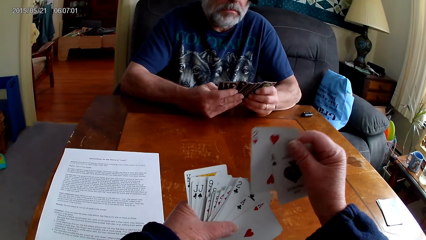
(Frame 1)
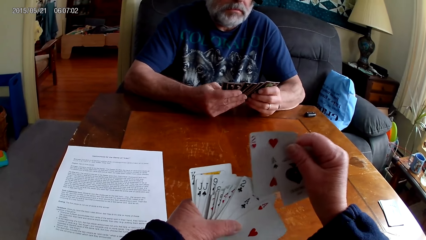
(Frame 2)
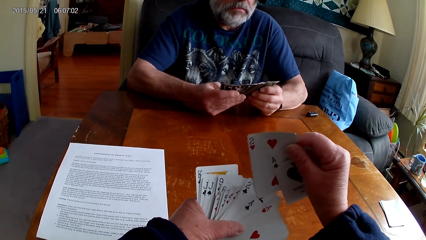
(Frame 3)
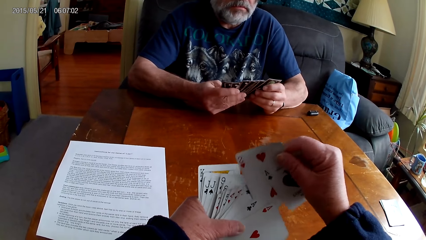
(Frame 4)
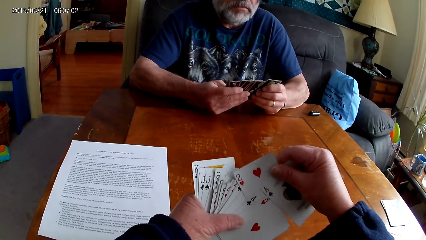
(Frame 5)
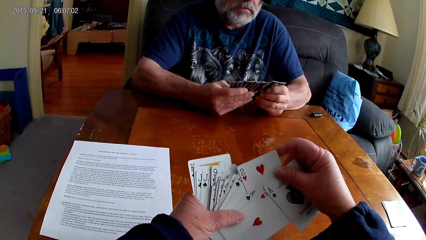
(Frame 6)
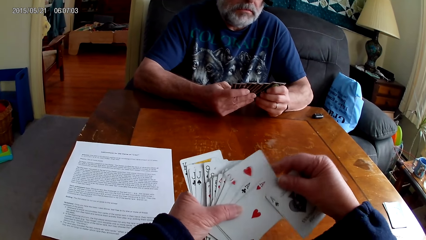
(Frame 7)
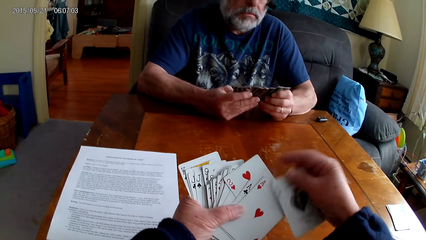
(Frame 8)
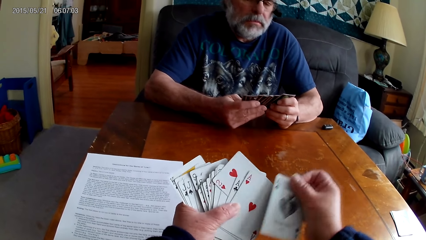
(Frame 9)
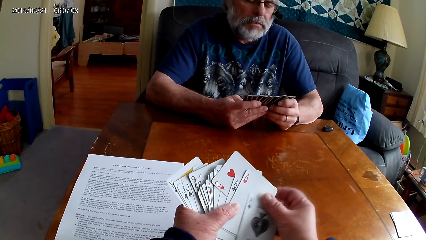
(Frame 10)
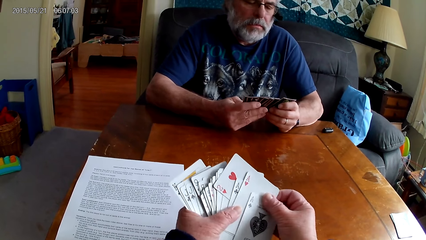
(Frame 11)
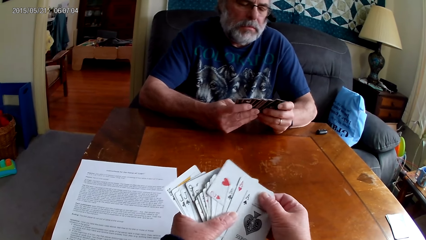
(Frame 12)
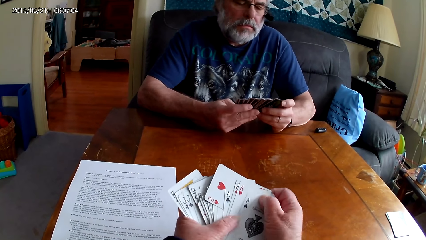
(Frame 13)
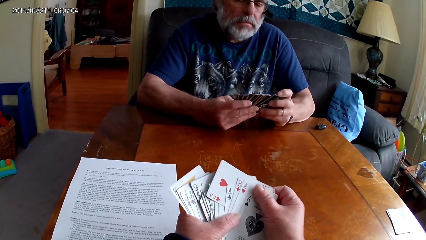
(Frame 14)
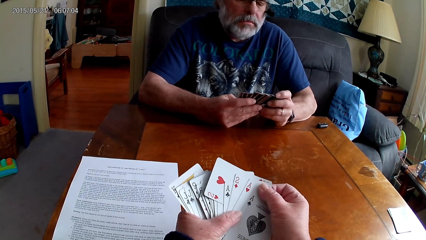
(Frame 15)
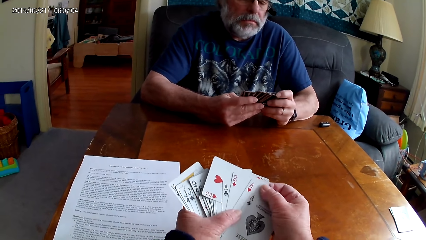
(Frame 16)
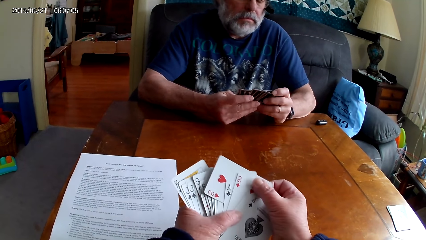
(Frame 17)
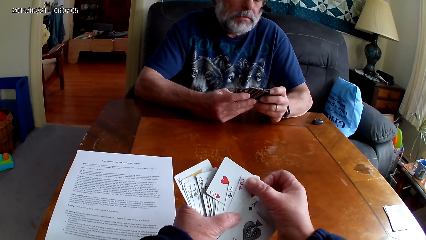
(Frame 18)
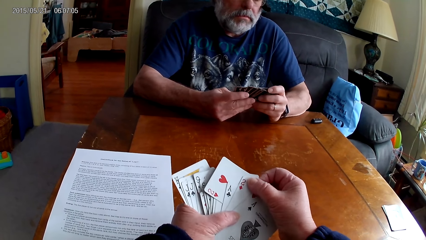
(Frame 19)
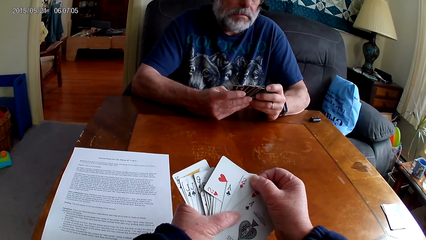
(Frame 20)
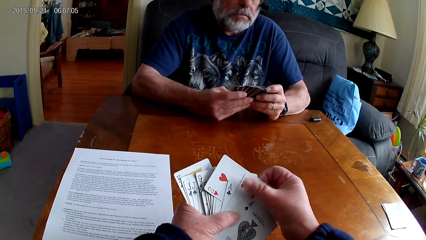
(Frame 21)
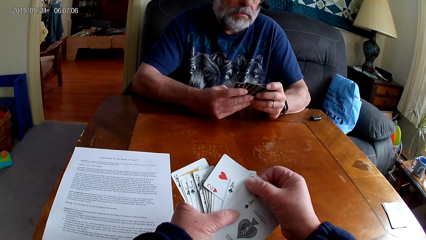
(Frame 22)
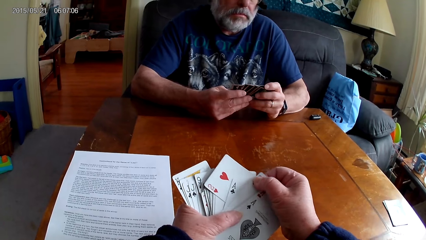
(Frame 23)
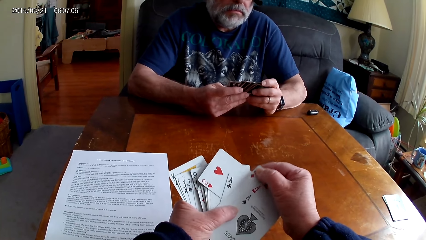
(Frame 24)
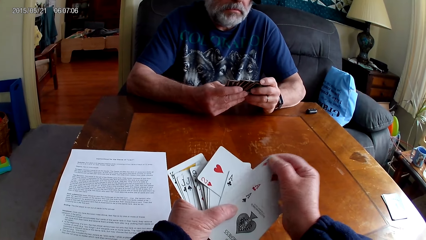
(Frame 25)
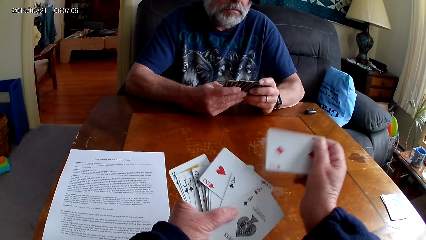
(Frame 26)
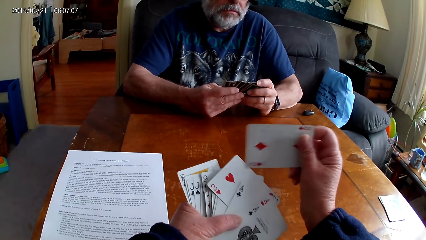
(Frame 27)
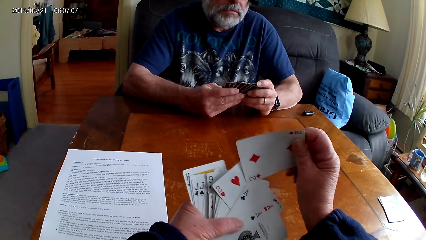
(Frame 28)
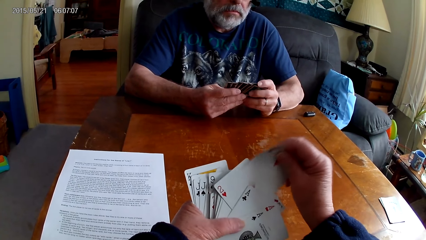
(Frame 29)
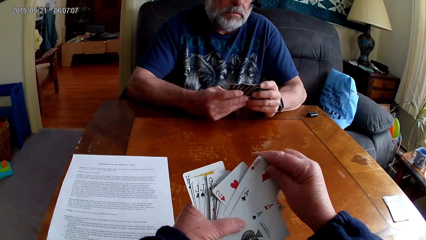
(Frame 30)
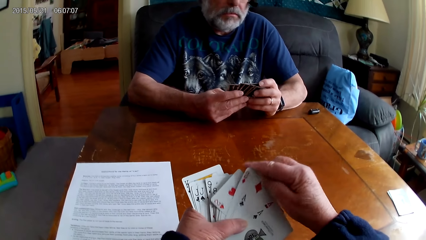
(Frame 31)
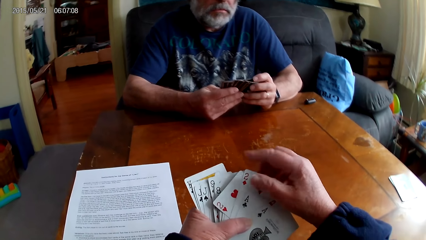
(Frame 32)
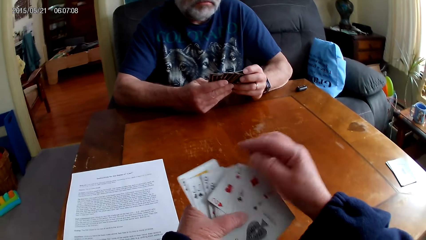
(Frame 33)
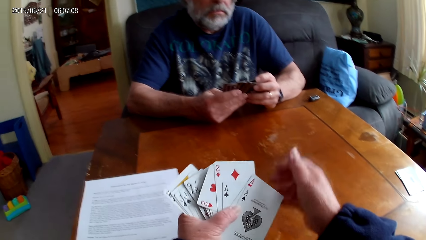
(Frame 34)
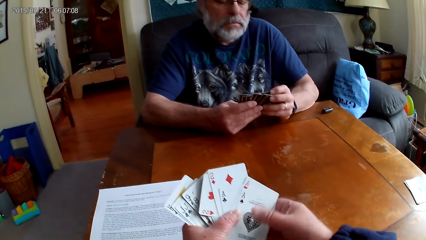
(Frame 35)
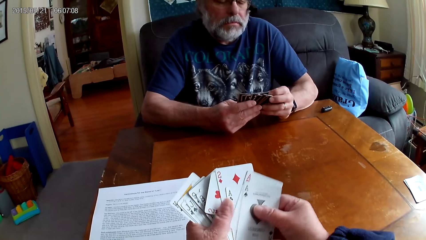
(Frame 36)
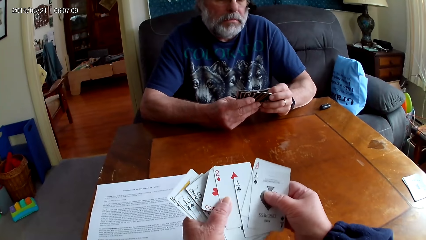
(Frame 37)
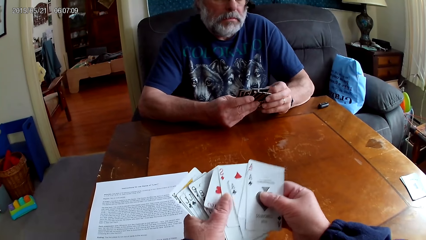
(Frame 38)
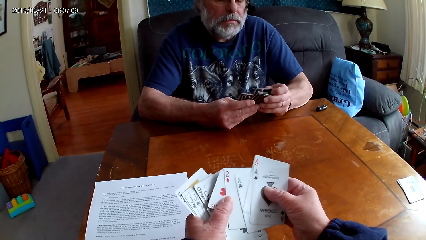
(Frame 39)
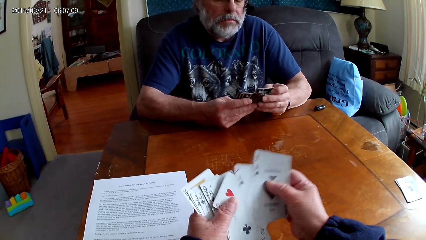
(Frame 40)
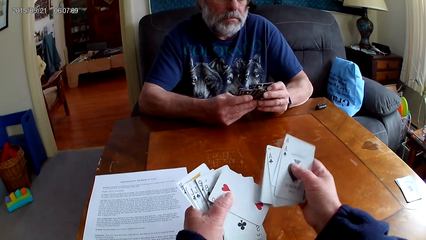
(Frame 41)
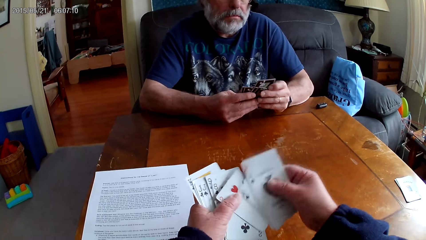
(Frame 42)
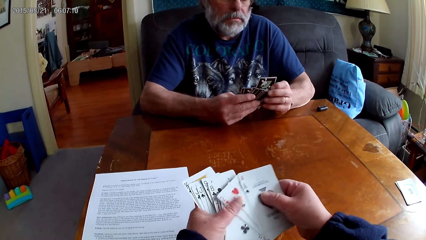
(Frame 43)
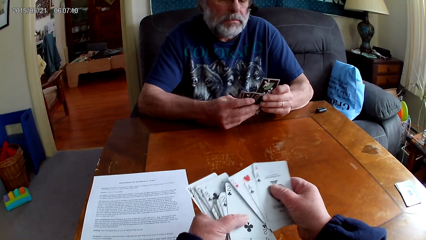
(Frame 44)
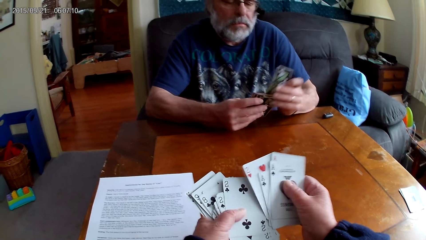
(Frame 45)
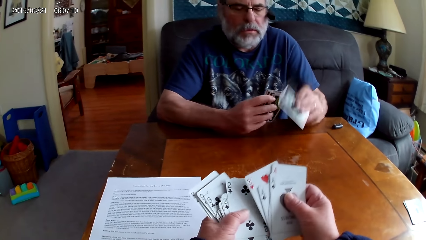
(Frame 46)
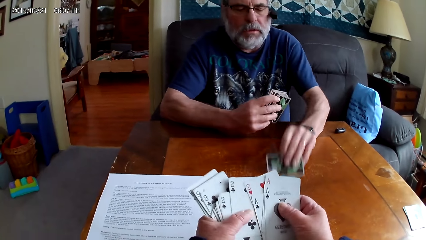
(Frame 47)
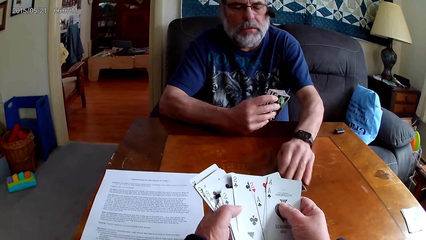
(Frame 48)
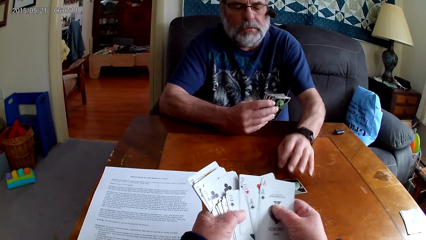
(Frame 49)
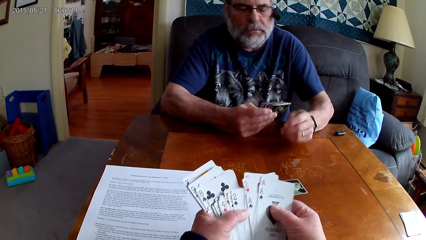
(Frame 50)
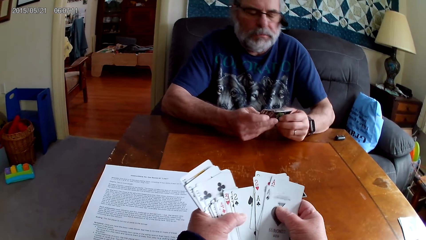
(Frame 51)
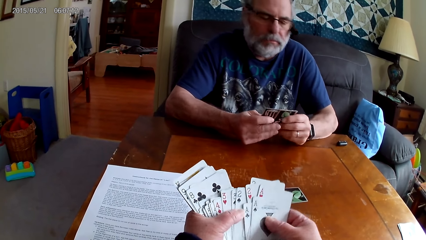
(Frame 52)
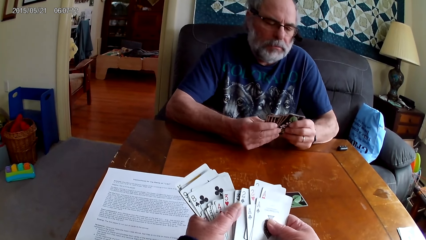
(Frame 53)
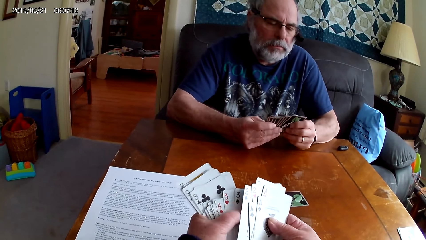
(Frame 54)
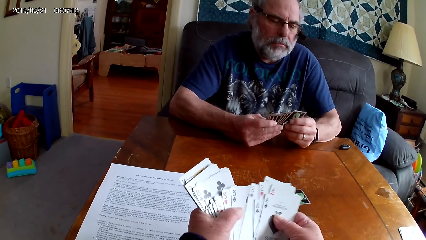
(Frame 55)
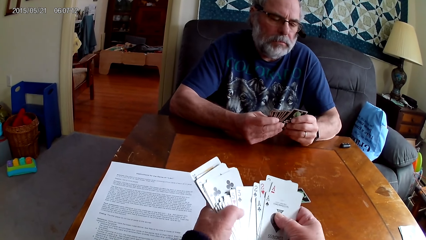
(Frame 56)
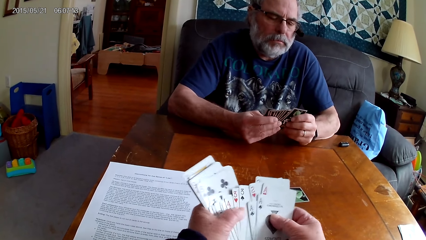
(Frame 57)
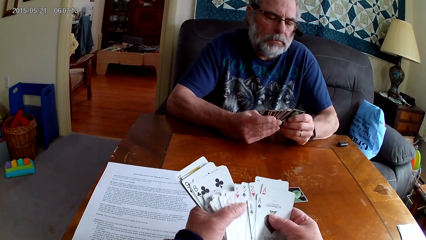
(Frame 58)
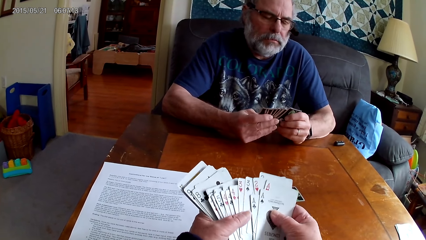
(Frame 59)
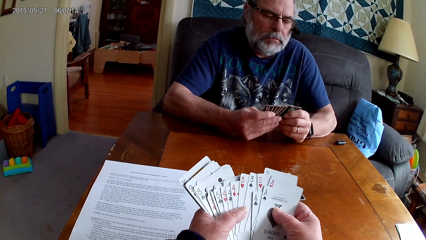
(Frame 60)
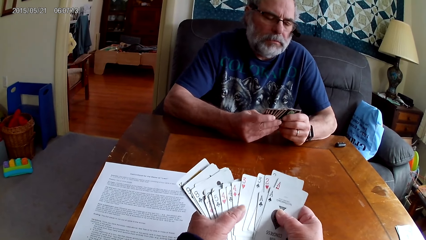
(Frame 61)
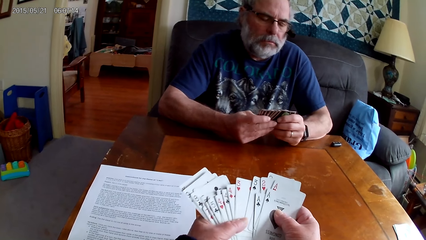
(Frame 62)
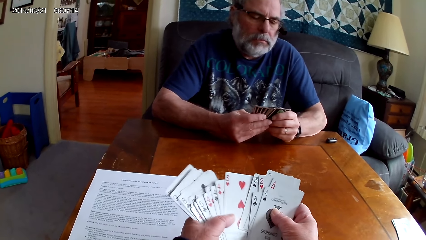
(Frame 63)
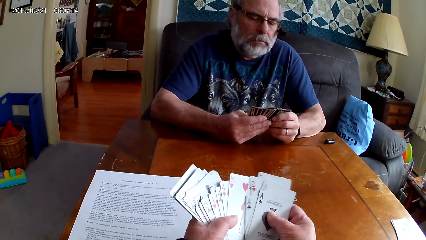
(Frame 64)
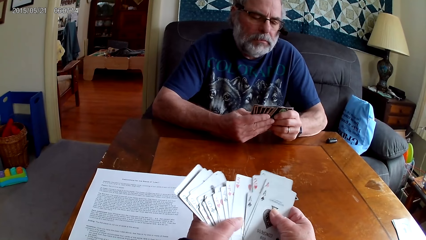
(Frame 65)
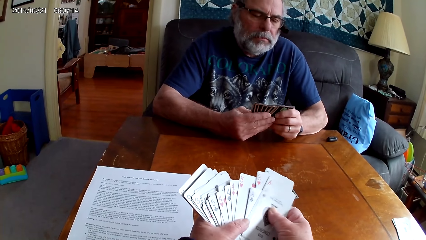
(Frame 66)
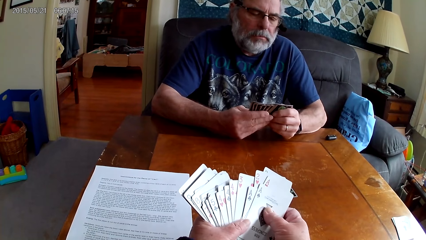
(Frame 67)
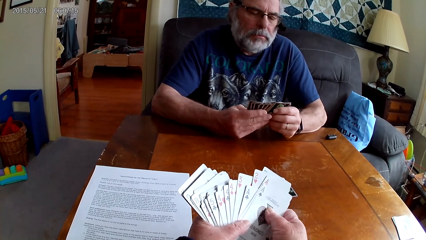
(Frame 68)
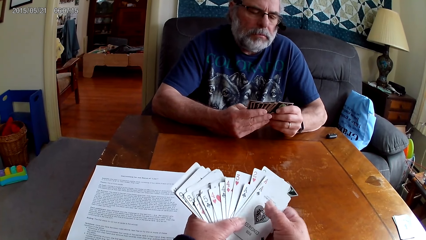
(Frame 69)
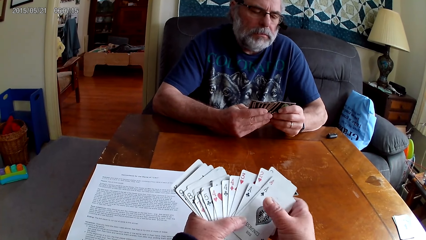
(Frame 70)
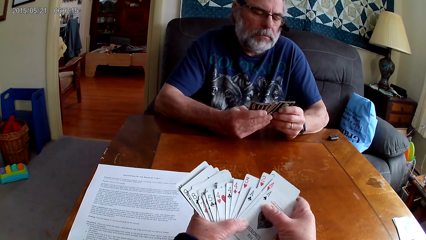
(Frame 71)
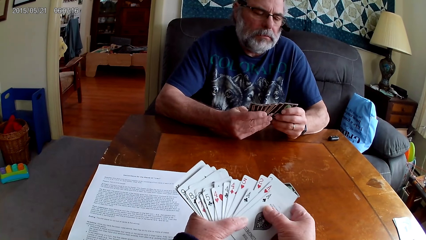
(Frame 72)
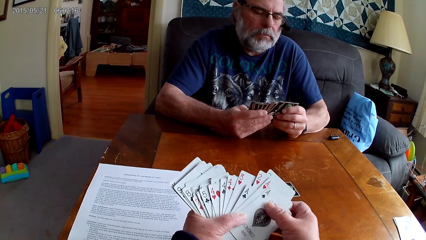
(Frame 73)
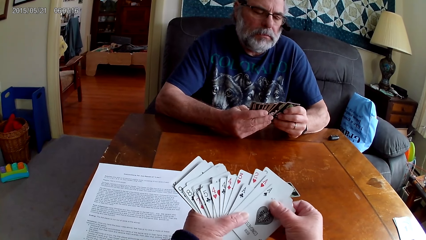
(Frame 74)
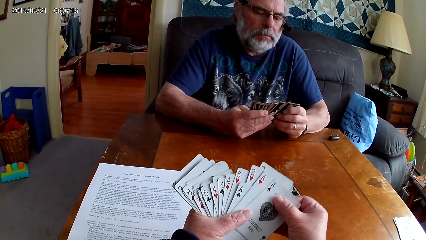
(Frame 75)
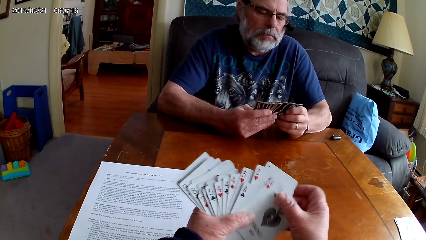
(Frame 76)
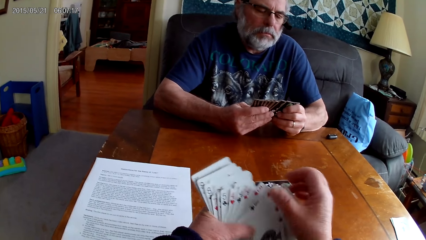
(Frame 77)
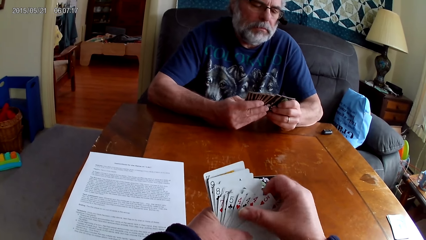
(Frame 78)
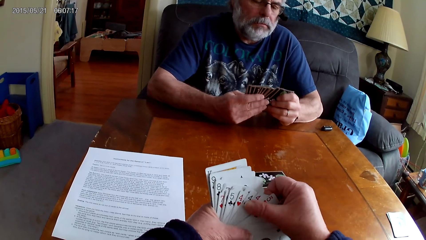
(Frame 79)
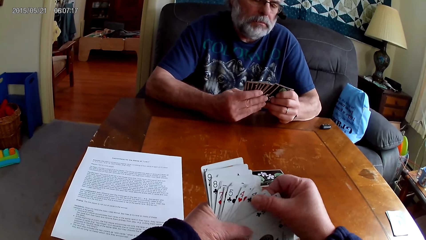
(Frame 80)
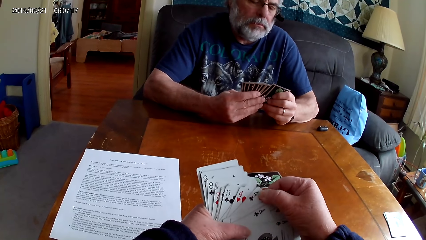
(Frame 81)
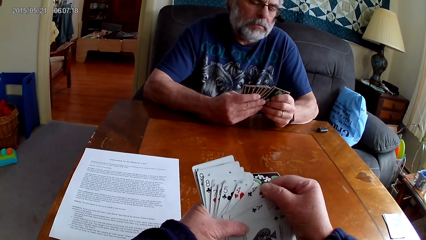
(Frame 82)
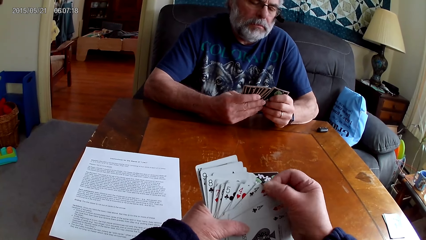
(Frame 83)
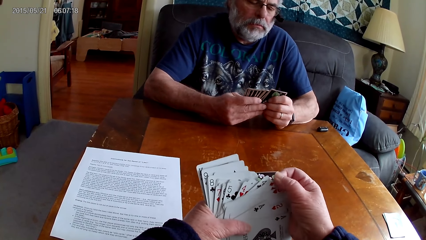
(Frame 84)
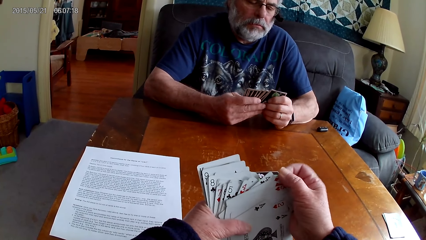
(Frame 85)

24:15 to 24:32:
The camera wearer arranges cards. A man puts poker cards on the table. The camera wearer arranges the cards.
